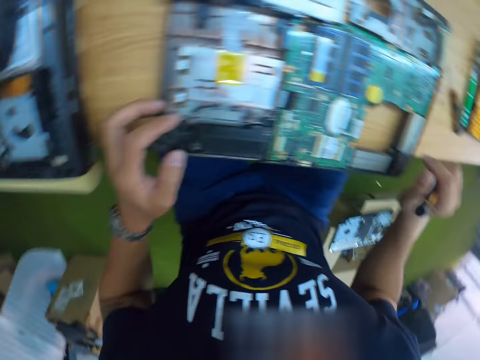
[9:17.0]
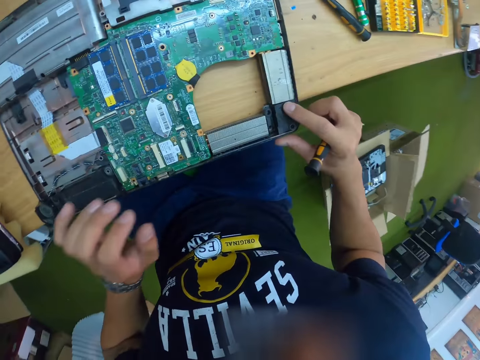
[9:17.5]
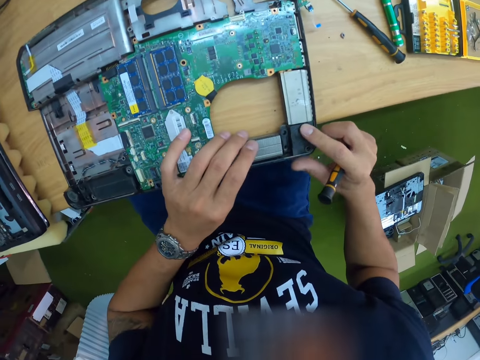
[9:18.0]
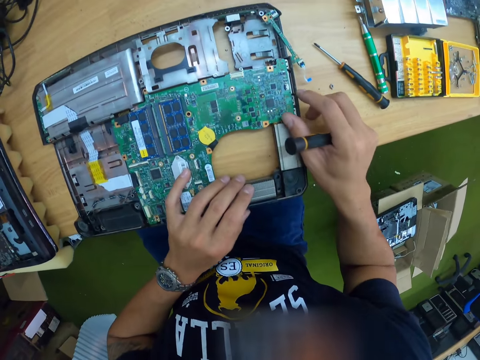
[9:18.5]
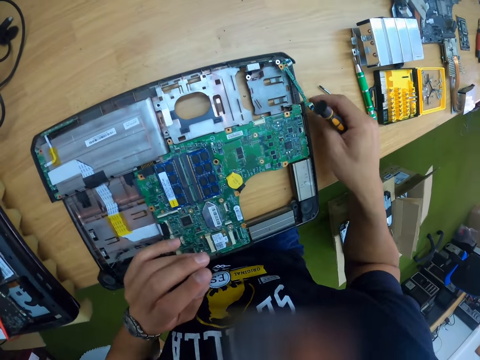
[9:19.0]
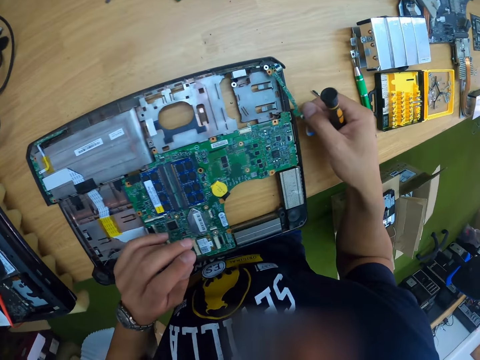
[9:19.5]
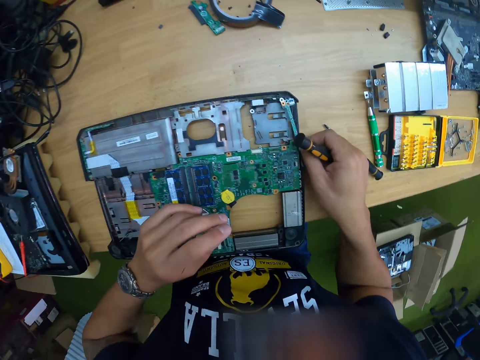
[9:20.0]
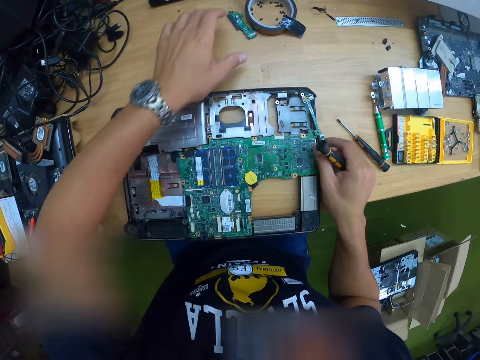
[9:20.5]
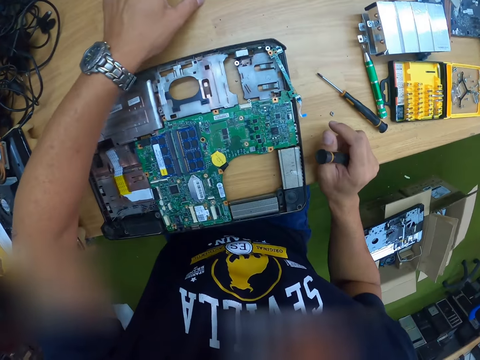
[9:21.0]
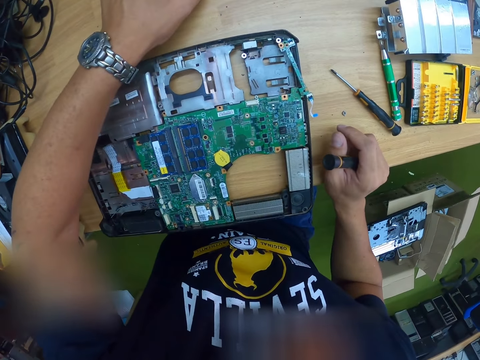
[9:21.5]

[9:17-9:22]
The camera wearer moves the left hand fingers on the computer. They look around. They place the left hand on the computer motherboard. They remove the right hand from the computer. They touch the computer motherboard with the right hand. They remove the left hand from the computer motherboard. They adjust a computer motherboard part with the right hand. They pick up the computer motherboard part with the left hand.

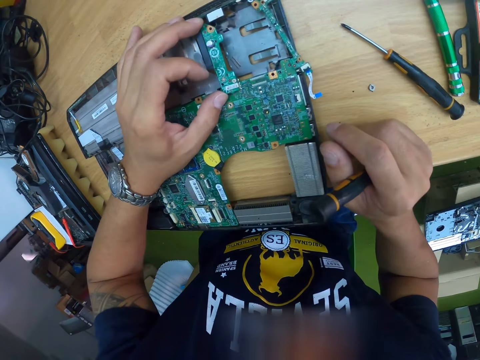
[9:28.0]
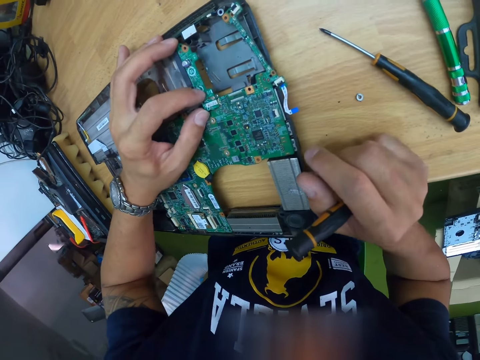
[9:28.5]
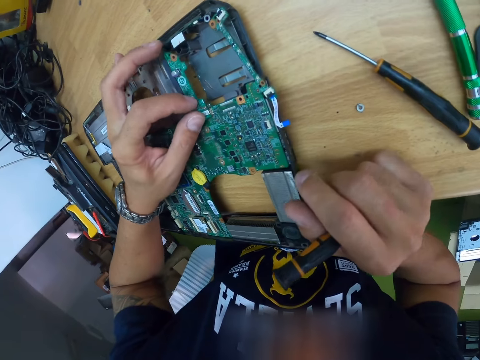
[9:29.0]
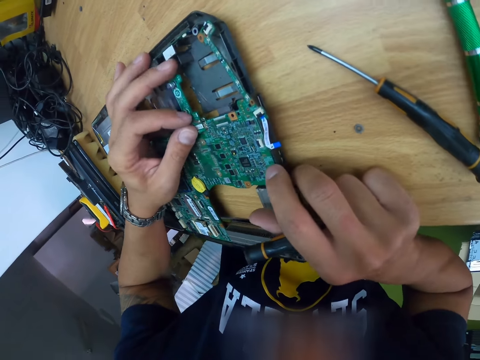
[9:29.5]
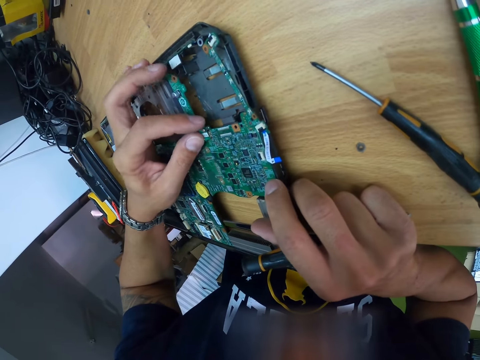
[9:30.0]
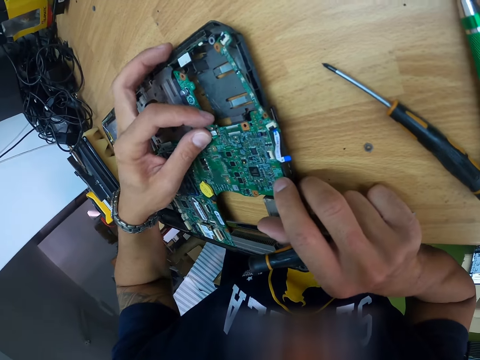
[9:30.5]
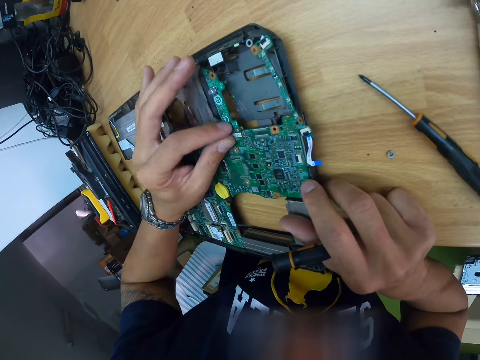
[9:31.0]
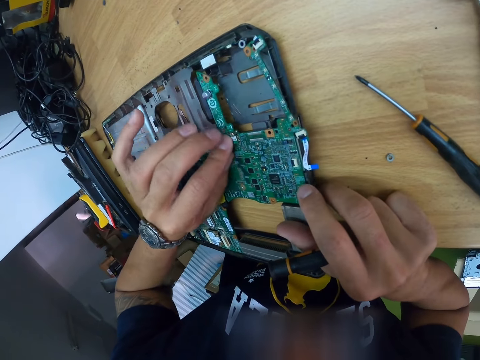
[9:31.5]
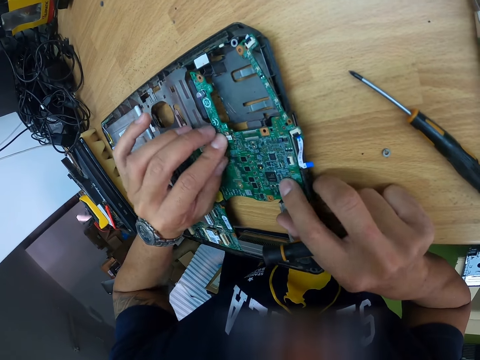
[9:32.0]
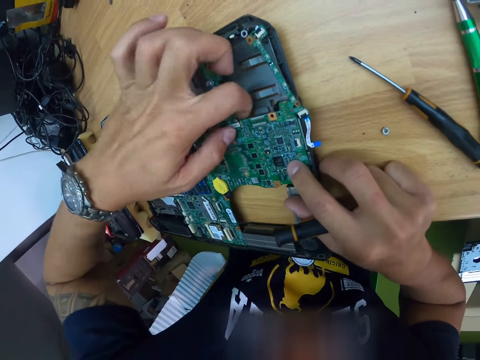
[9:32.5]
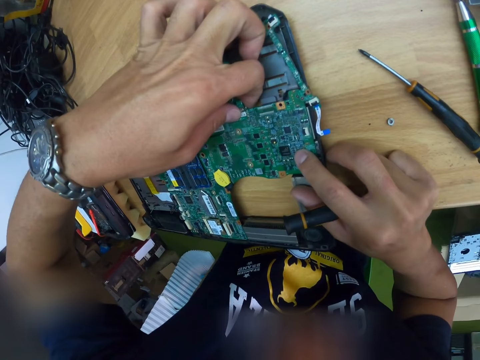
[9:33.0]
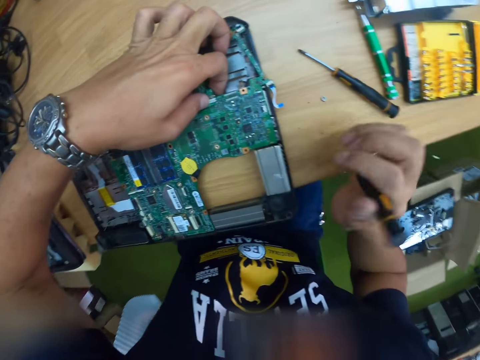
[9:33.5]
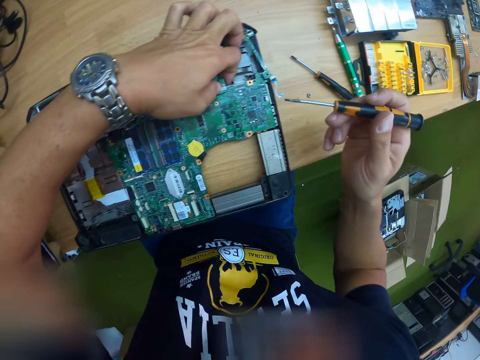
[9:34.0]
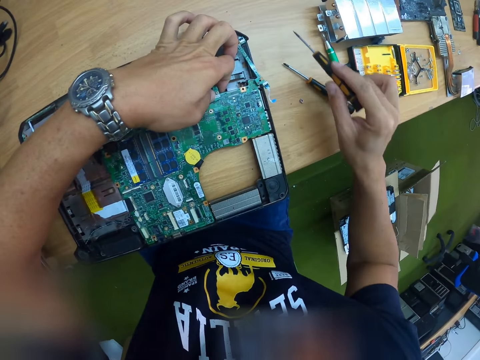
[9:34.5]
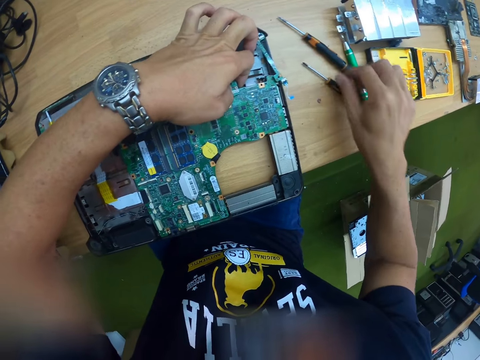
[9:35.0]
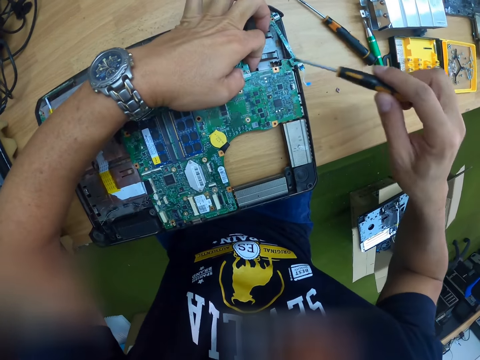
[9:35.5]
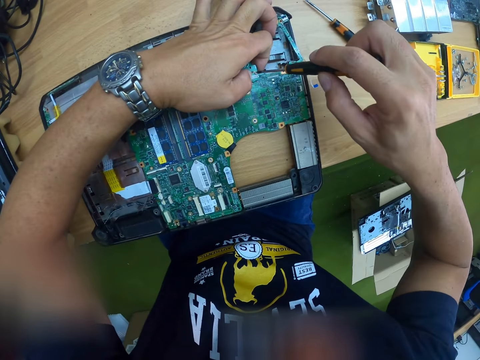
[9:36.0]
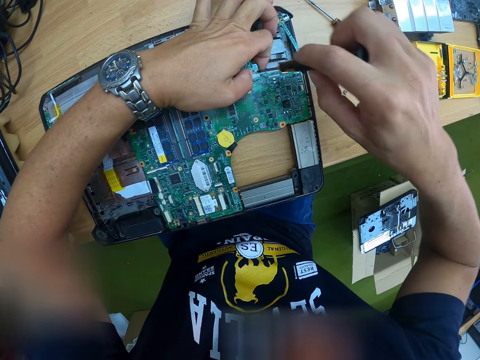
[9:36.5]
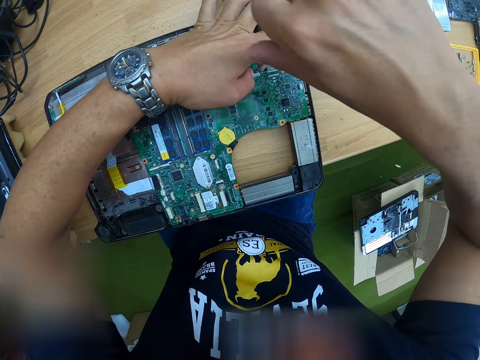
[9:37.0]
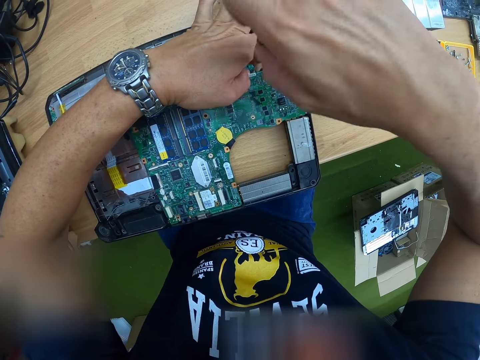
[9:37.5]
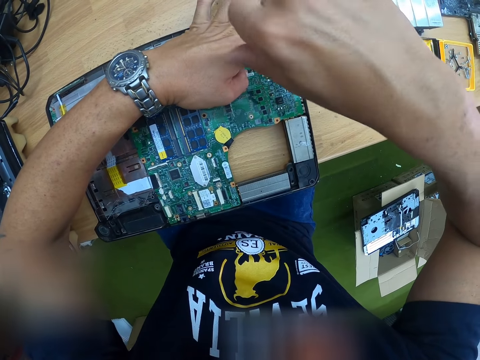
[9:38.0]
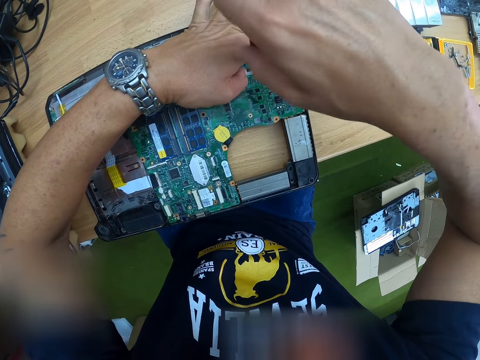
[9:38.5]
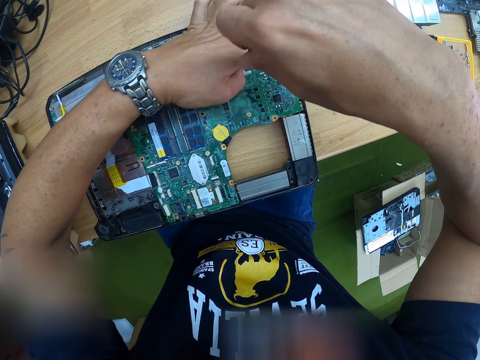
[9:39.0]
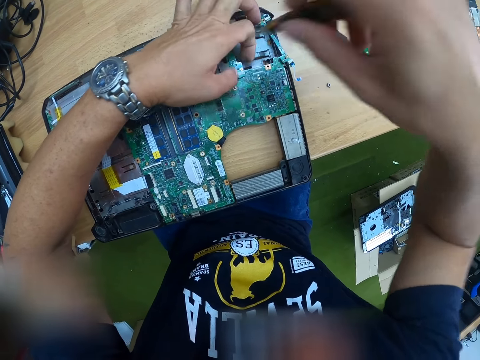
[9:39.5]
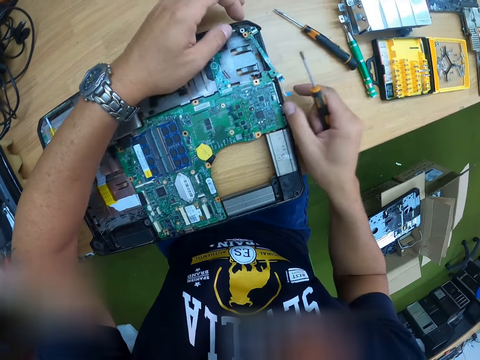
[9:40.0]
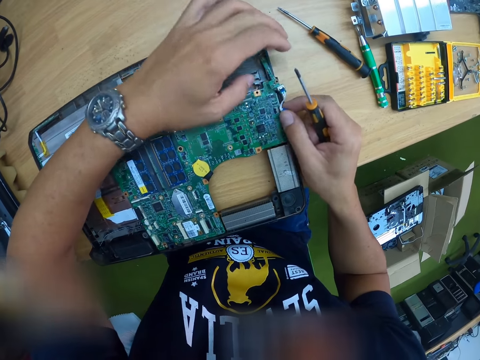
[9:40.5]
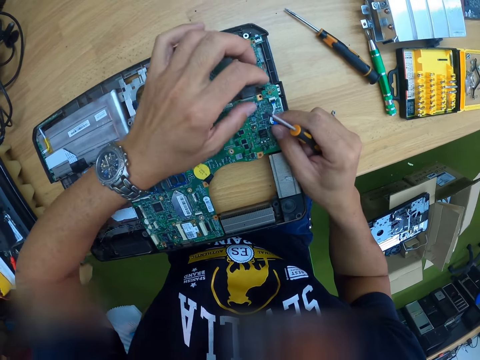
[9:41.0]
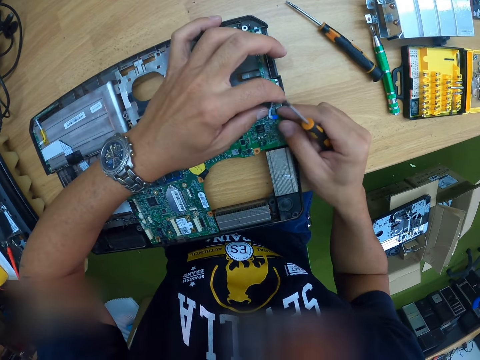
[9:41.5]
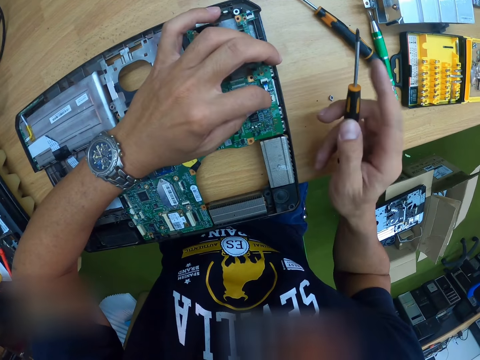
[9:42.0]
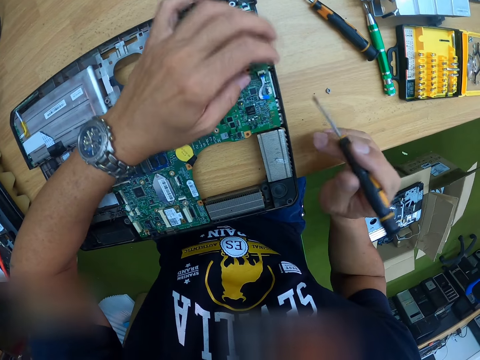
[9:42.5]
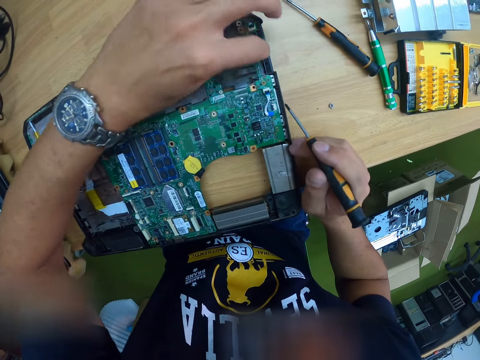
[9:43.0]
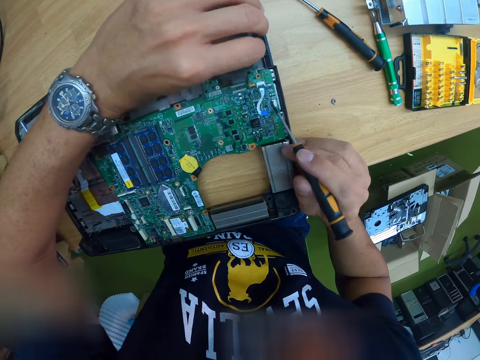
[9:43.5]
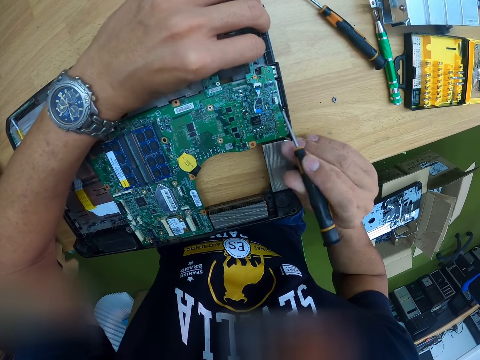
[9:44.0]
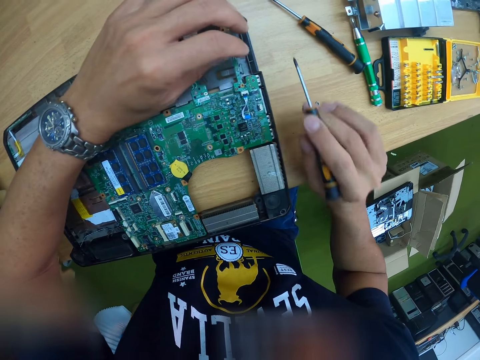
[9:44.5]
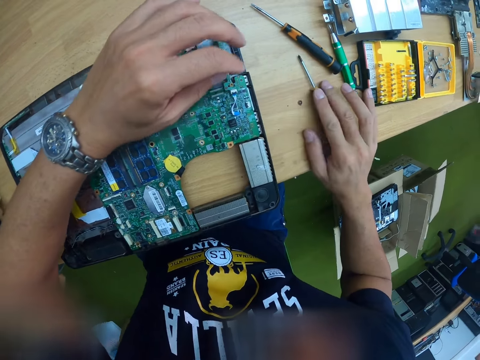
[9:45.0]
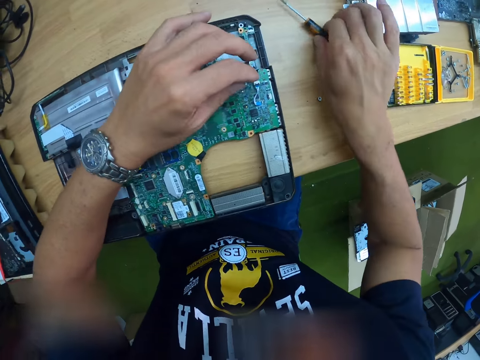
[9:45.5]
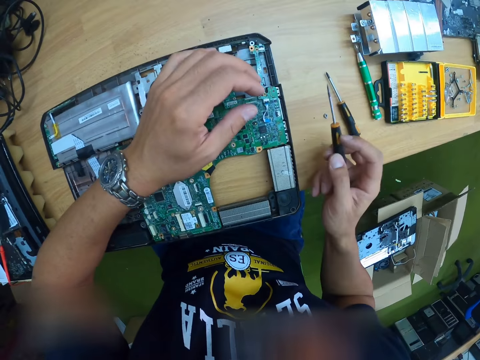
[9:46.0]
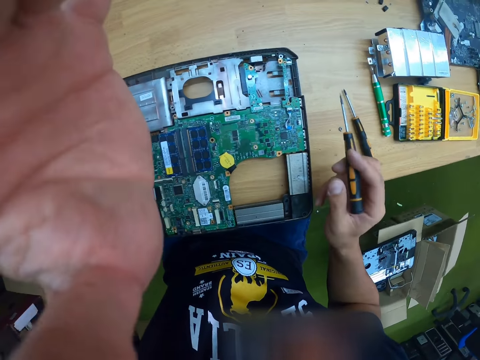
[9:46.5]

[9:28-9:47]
The camera wearer looks around. He presses the computer motherboard with the left hand. He drops the screwdriver on the table with his right hand. He carries the screwdriver with his right hand. He picks up the screwdriver with the right hand. He uses the screwdriver on the laptop. He tightens a screw on the motherboard. He holds a motherboard part with both hands. He holds the motherboard part with the left hand. He adjusts the motherboard part with the left hand. He drops the screwdriver on the table with his right hand. He carries the screwdriver with his right hand. He picks up the screwdriver with the right hand from the table.

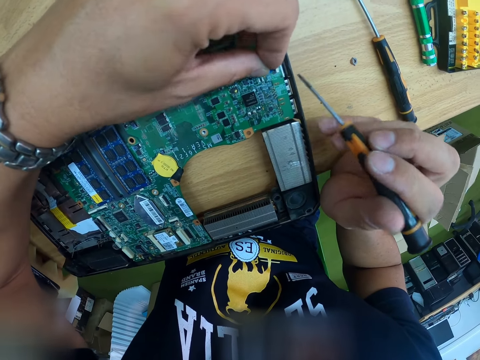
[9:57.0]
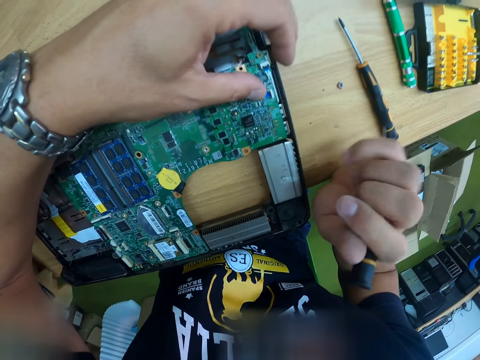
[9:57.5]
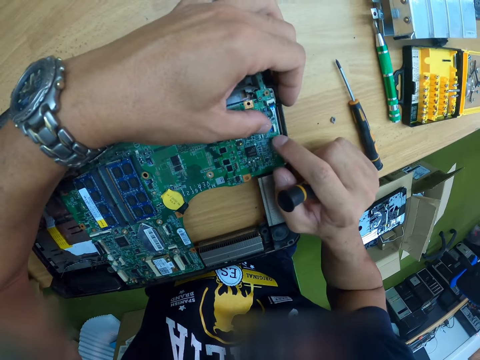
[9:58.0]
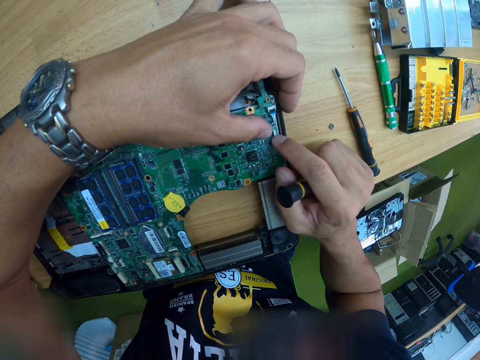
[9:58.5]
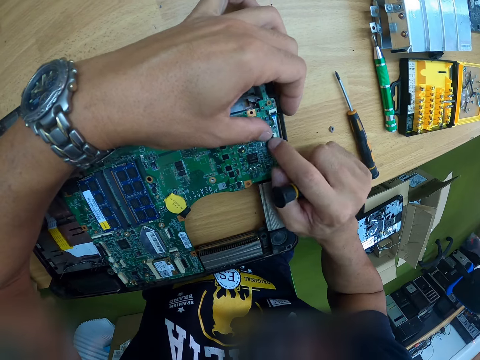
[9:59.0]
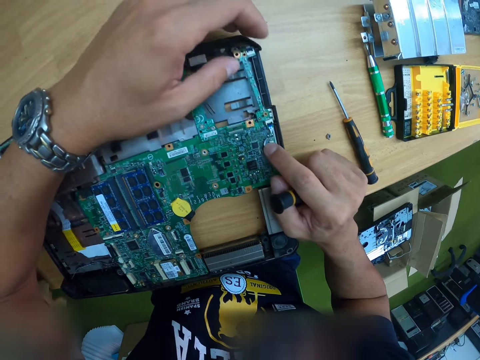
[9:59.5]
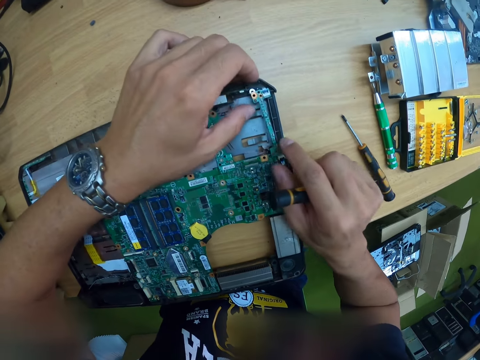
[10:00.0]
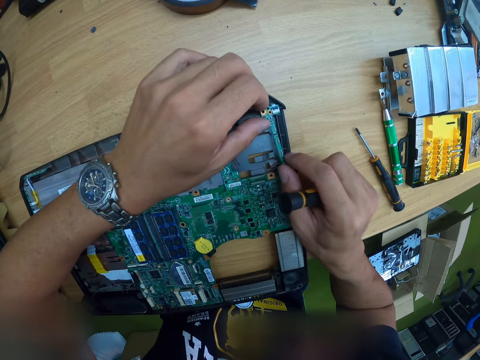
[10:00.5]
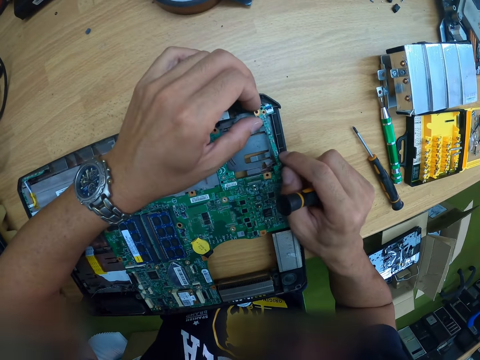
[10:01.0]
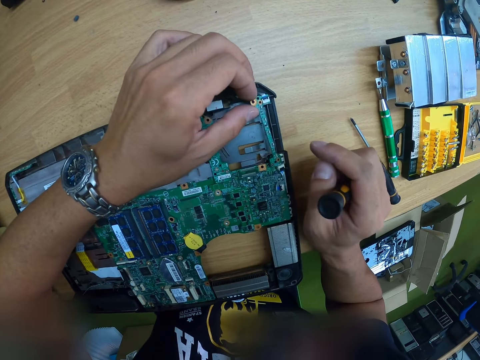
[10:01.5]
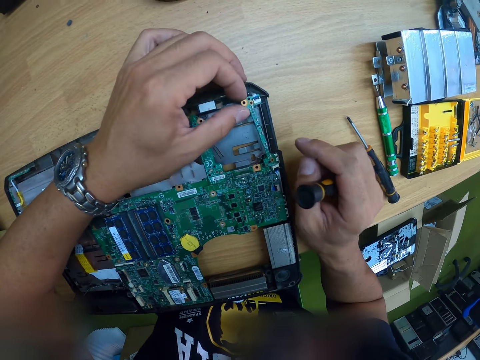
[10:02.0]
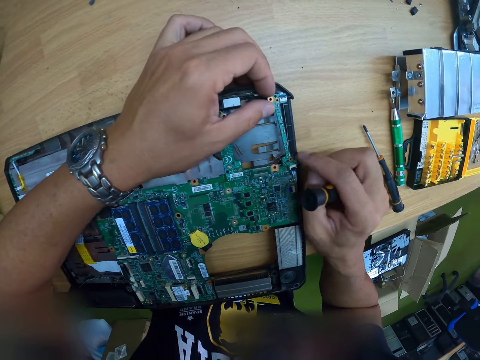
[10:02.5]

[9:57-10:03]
The camera wearer fixes a motherboard part with both hands. They adjust the motherboard part with the right hand.
